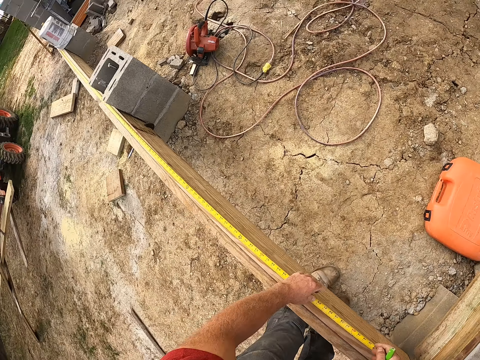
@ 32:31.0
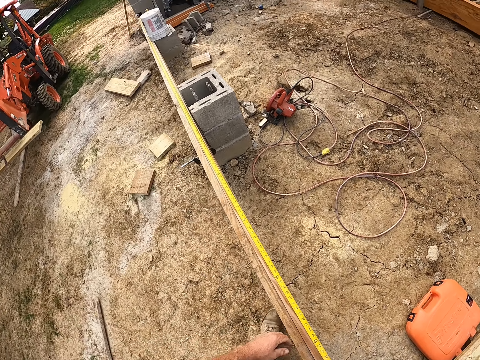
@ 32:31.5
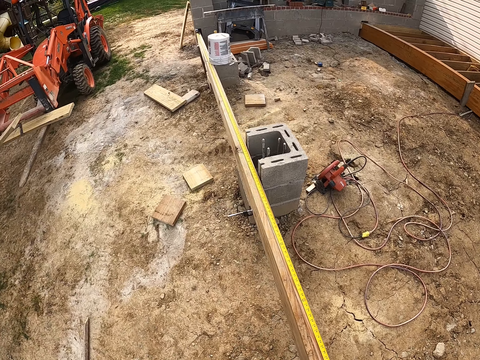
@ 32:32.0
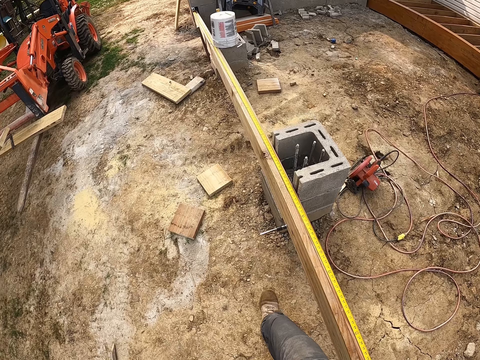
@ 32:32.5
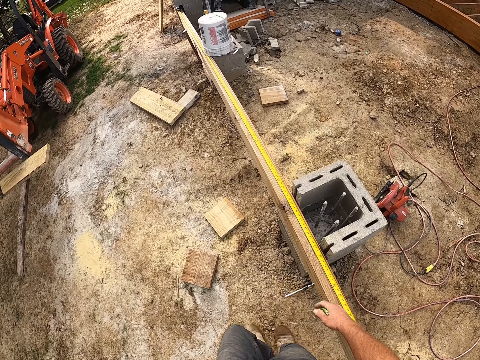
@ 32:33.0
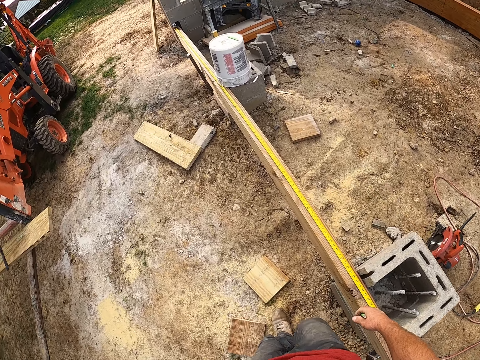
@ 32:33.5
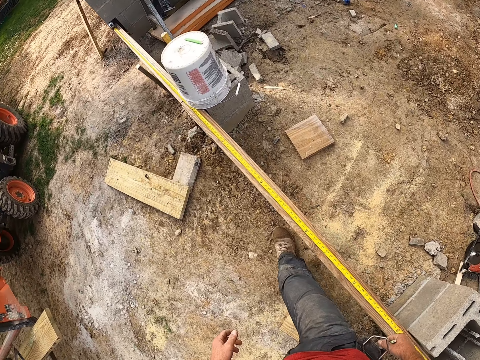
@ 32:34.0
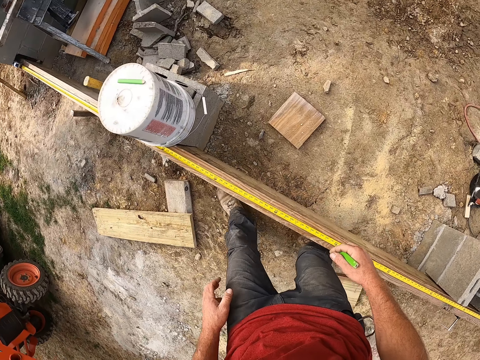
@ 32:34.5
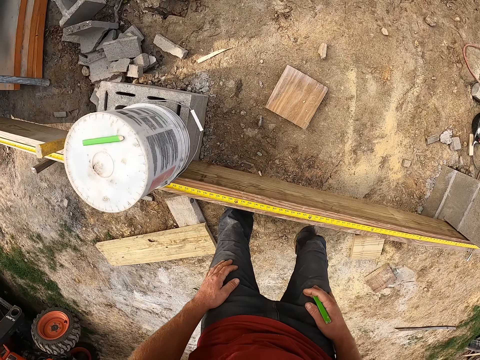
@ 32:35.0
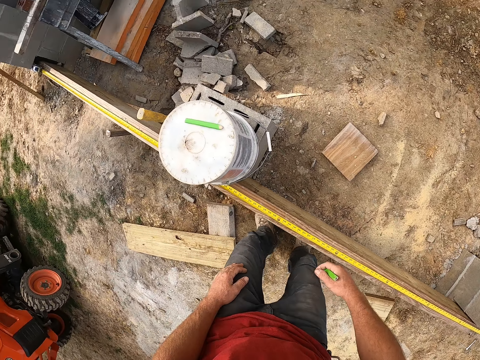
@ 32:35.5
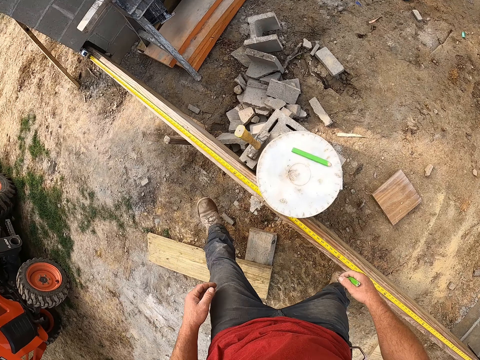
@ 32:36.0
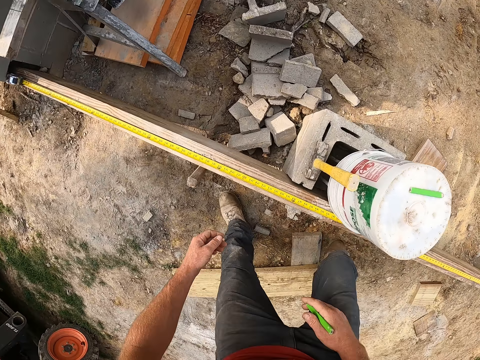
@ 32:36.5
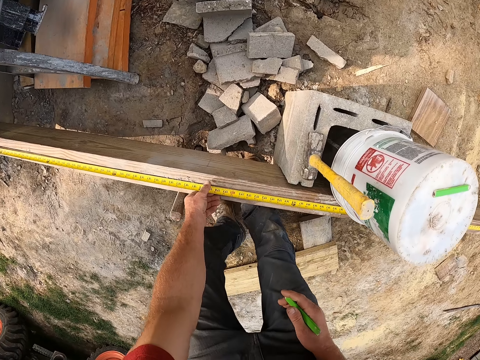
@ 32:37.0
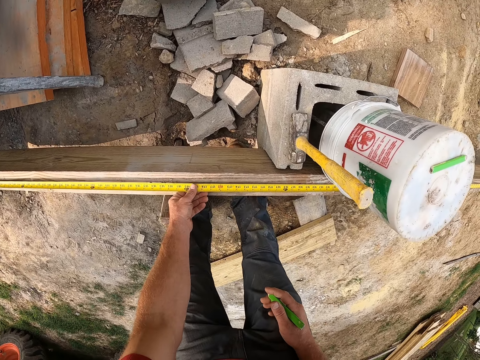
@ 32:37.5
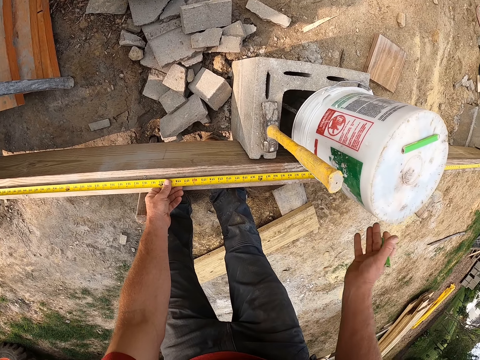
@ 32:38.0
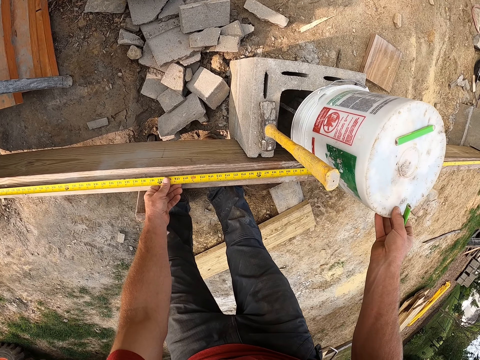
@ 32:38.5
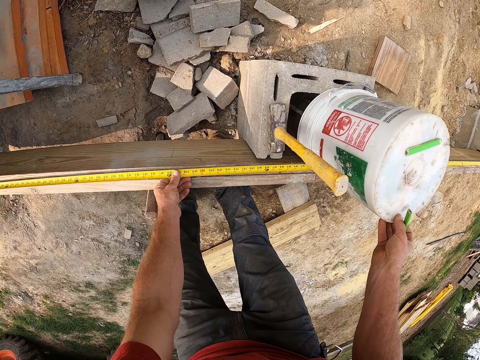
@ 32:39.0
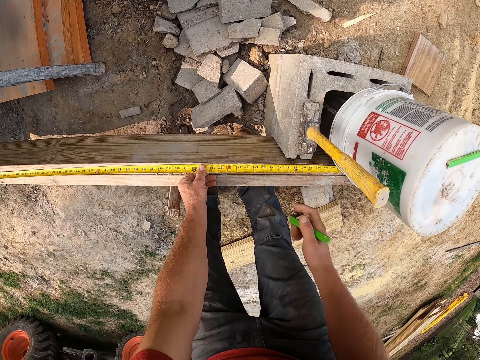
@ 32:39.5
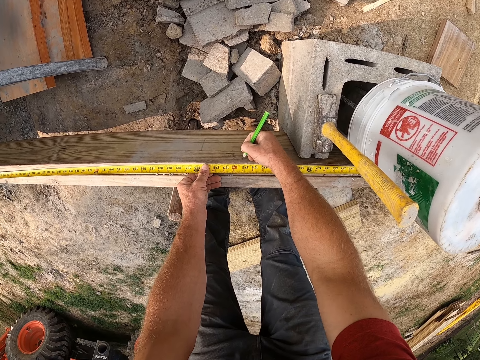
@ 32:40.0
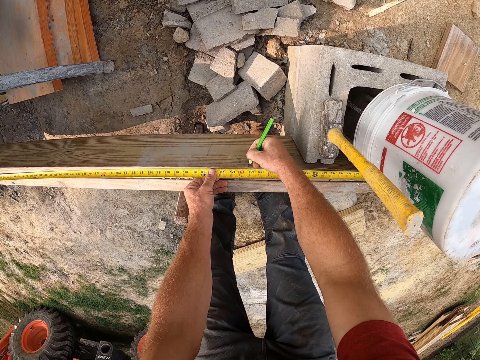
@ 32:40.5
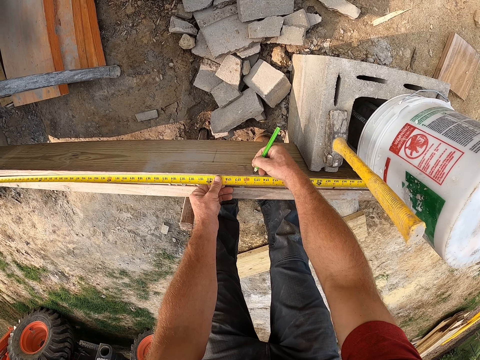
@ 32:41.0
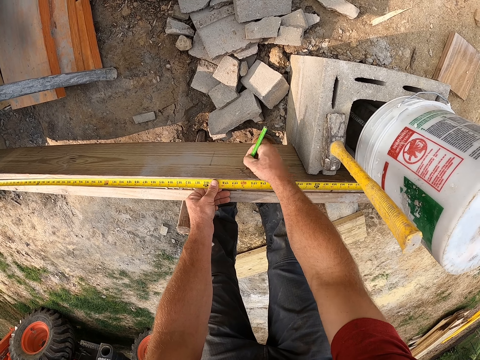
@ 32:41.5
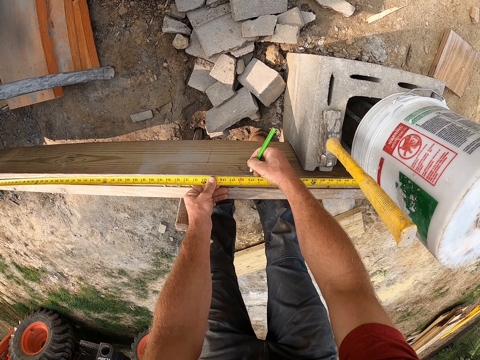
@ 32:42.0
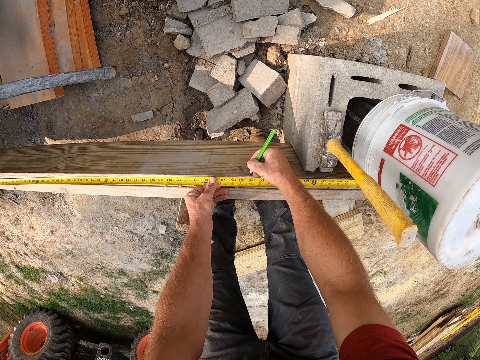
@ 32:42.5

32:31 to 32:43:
The camera wearer walks around the construction area. They touch the measuring tape and hold the tape measure. They touch the paint bucket and move the plastic container. They mark the wooden plank with the pencil.

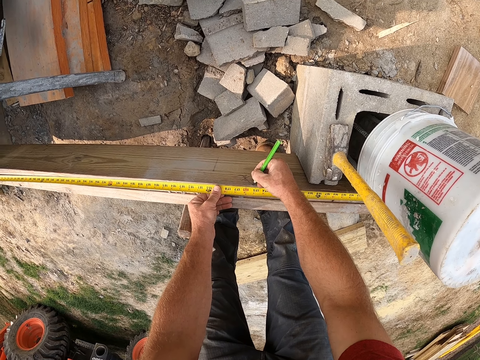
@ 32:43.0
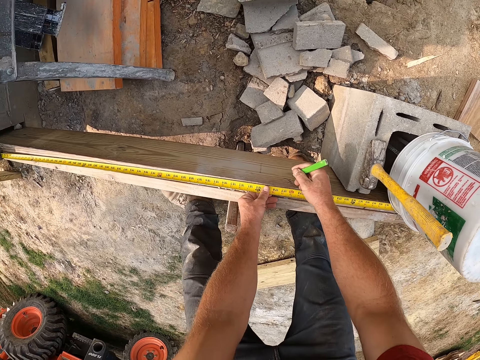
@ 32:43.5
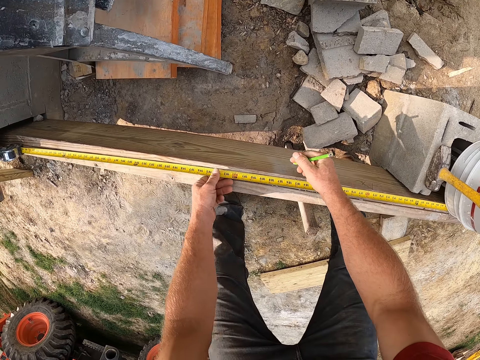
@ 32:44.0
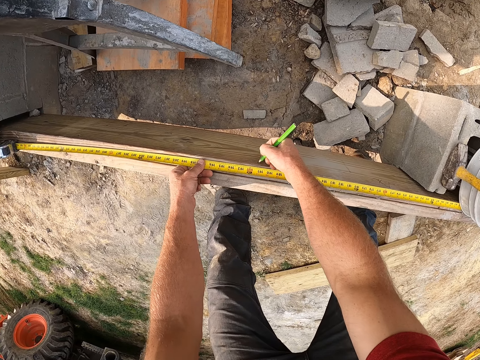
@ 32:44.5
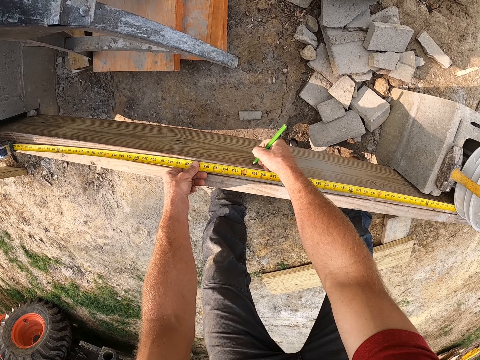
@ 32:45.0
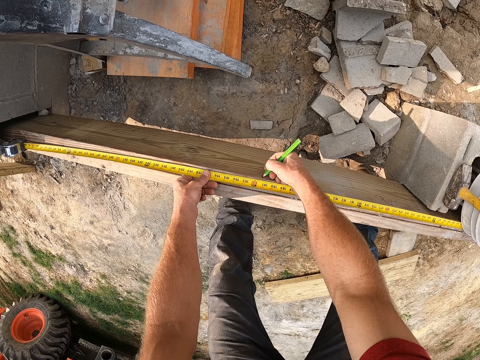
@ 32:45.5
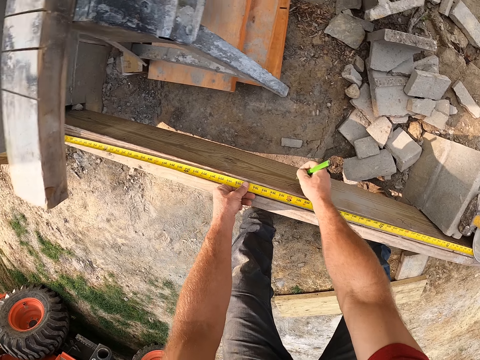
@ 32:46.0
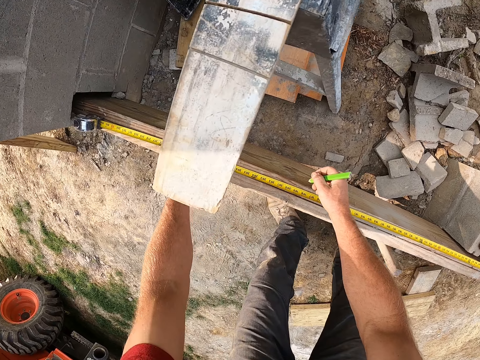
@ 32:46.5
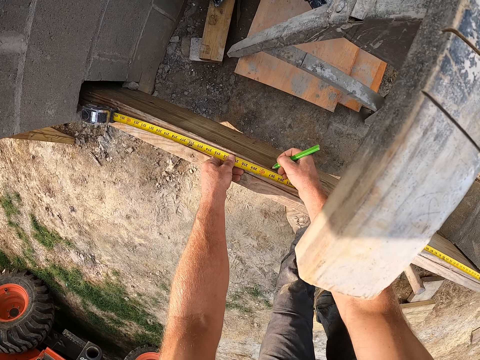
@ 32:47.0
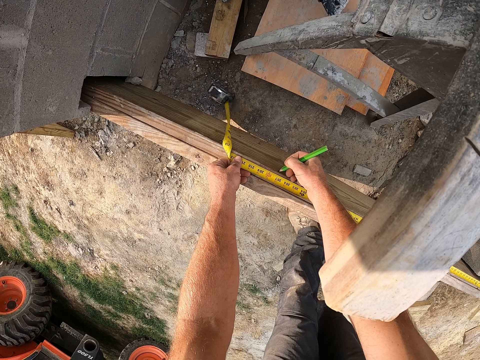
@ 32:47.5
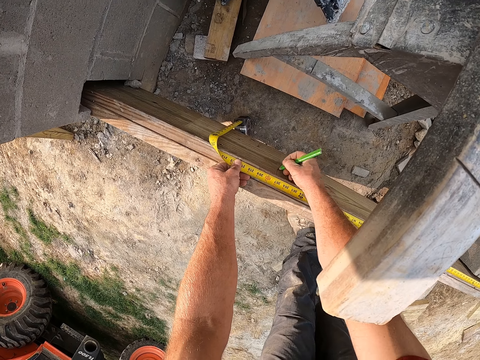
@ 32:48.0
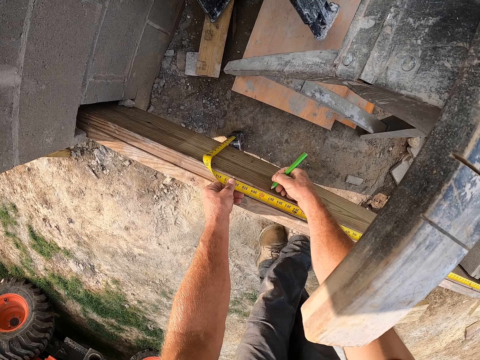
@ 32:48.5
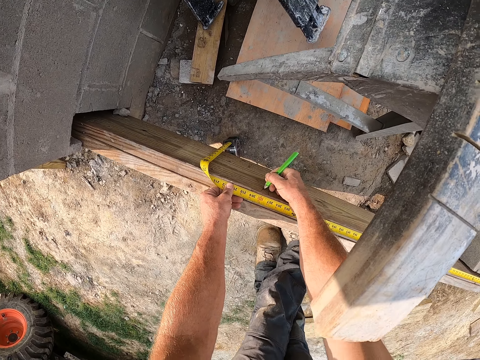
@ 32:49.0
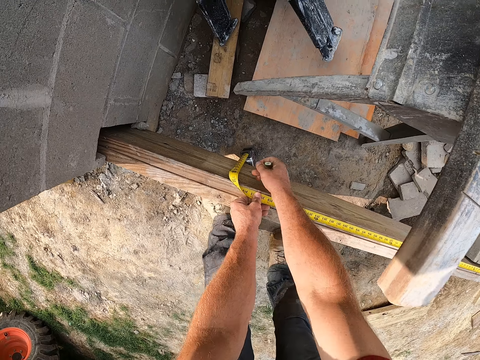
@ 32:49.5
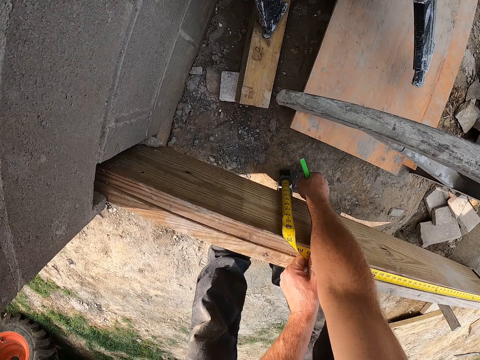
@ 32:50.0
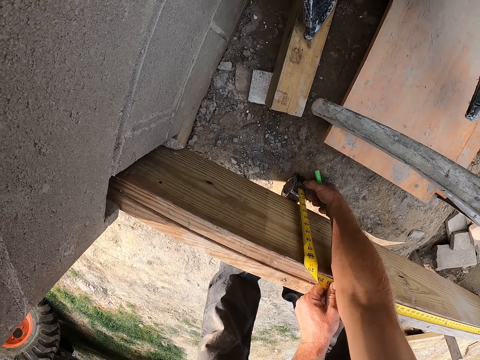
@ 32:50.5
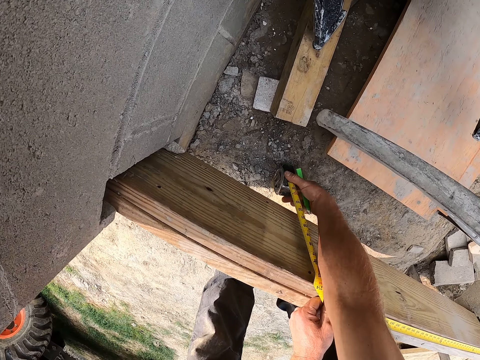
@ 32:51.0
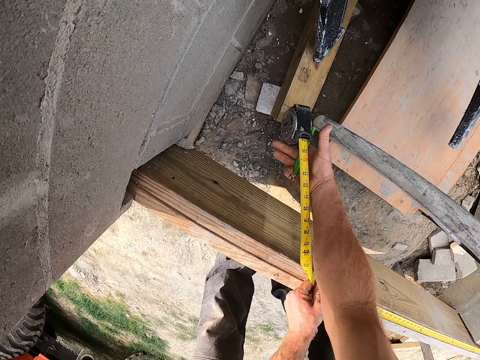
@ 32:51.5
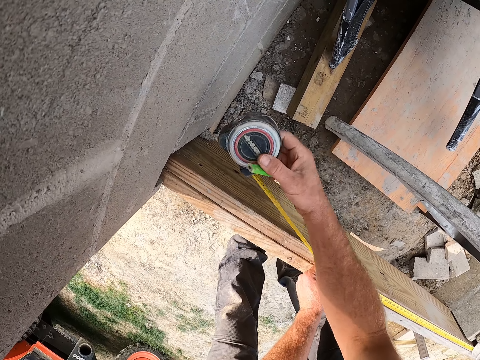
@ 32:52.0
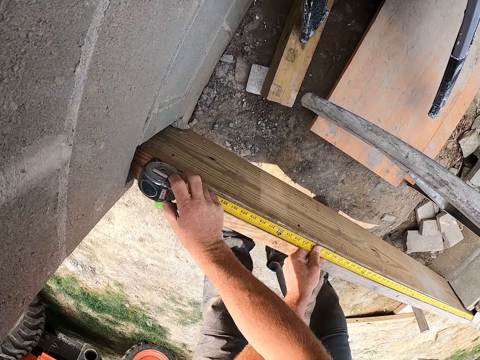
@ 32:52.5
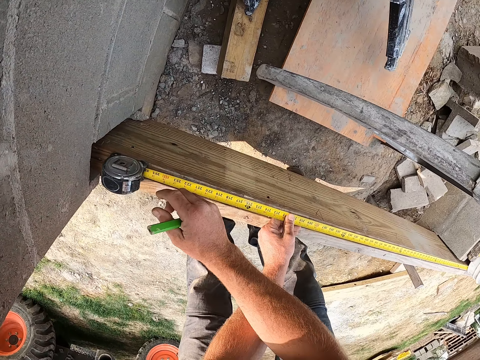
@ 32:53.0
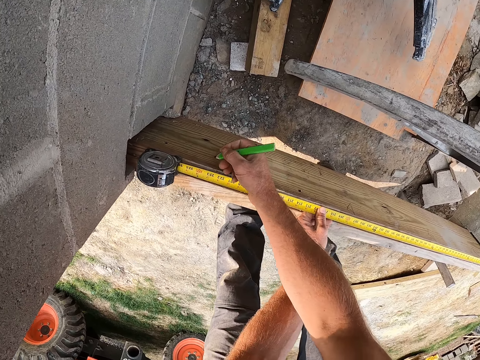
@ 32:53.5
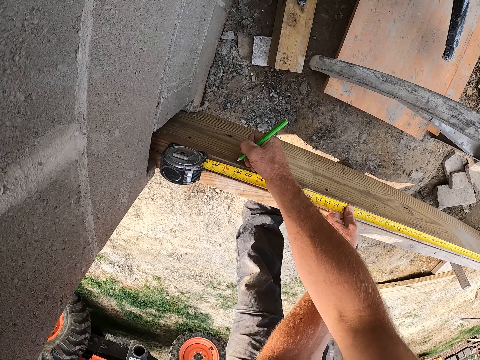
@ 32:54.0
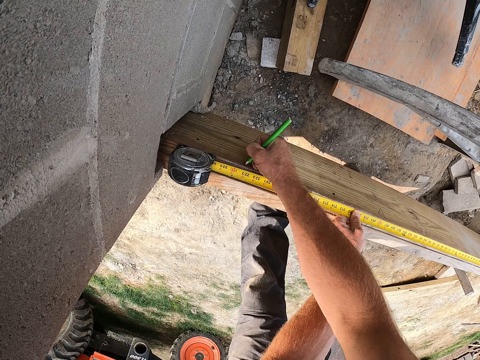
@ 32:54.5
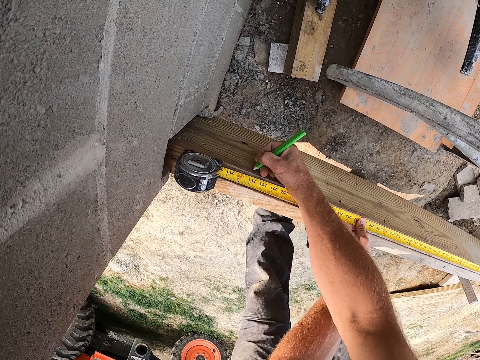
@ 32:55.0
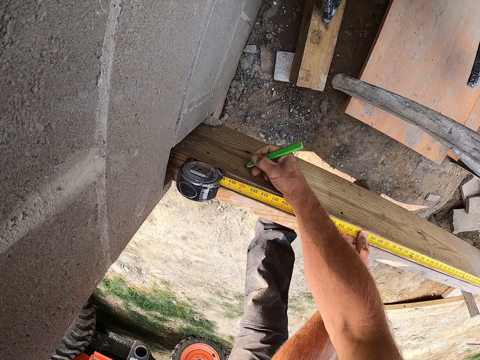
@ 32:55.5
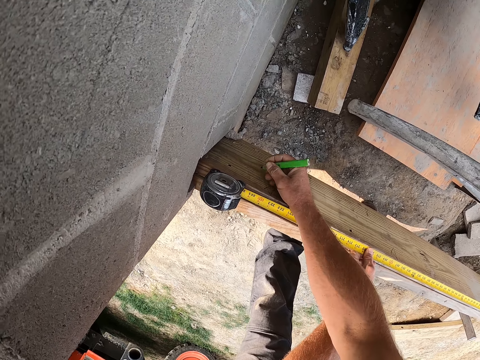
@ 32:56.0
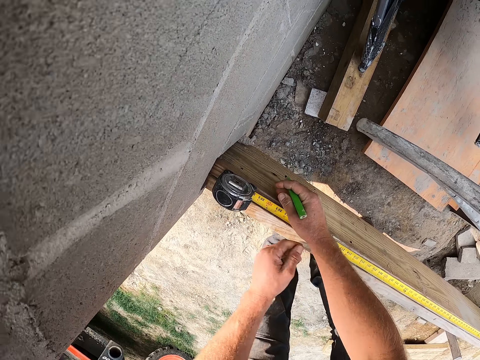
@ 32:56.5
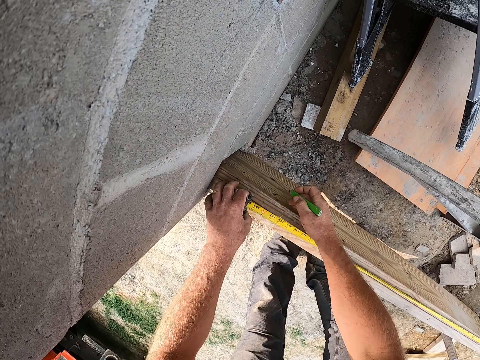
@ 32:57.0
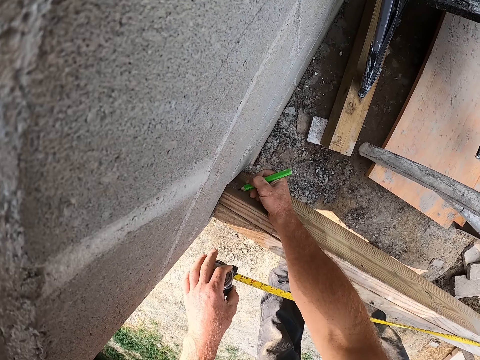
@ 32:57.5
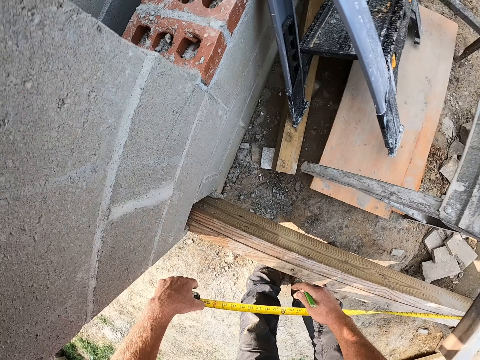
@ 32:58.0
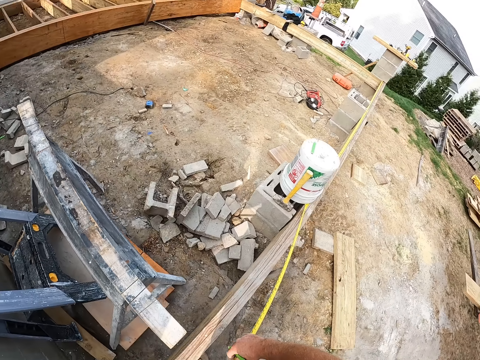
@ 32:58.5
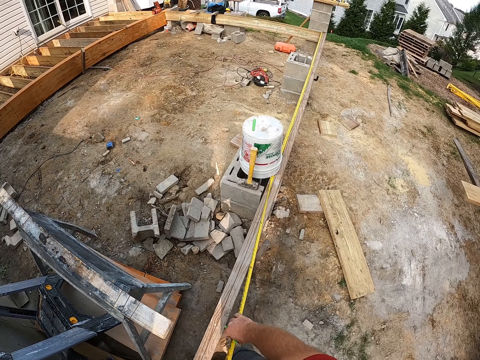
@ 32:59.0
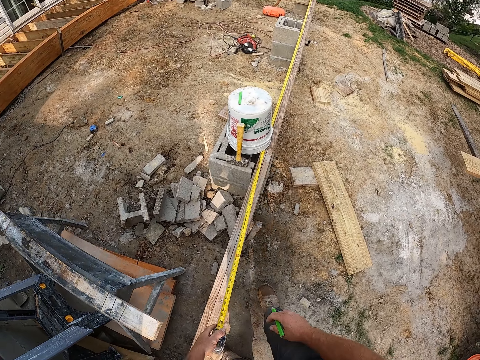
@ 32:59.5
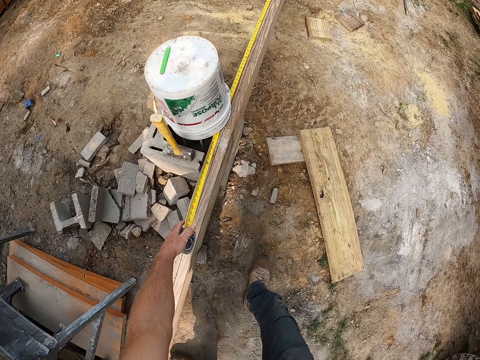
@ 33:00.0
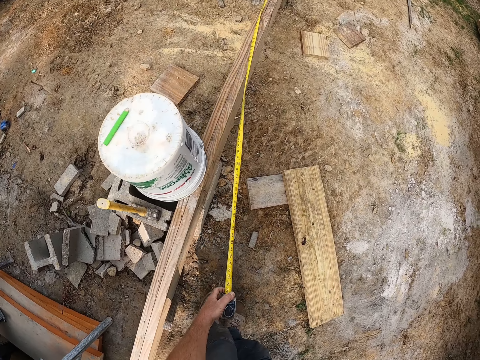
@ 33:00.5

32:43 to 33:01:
The camera wearer marks the wooden plank with the pencil. They mark it again. They pick up the tape measure and position the tape measure on the wood. They mark the wooden plank with the pencil. They mark it again. They take off the measuring tape from the wooden plank. They walk around the construction area.
